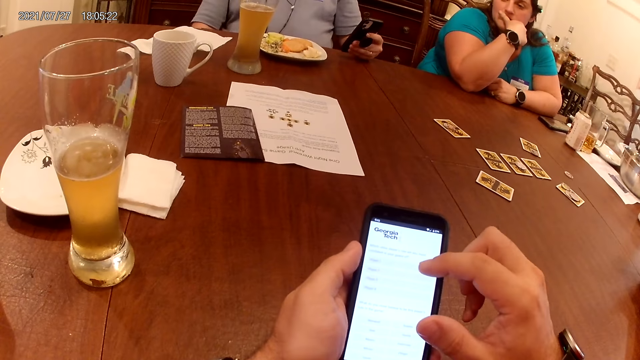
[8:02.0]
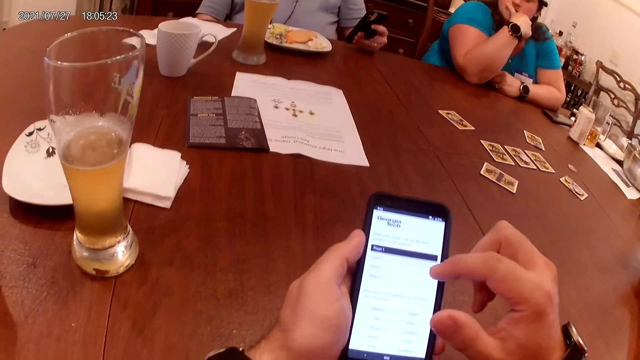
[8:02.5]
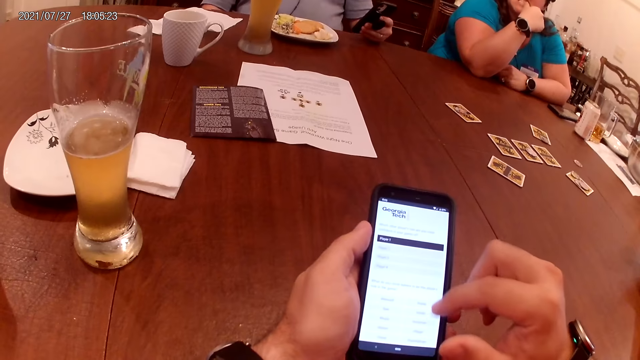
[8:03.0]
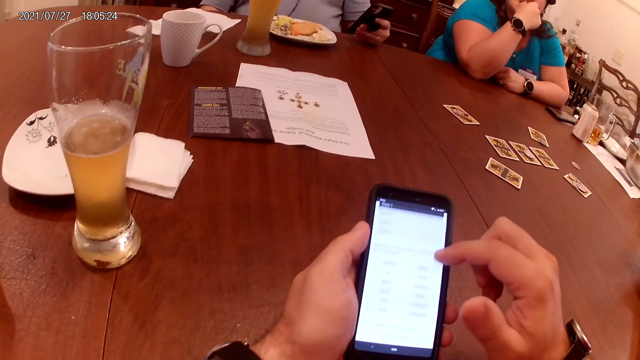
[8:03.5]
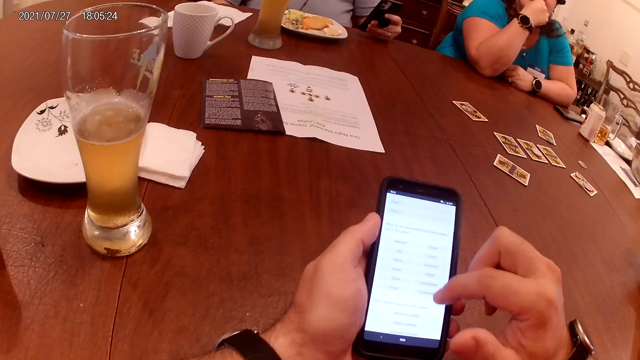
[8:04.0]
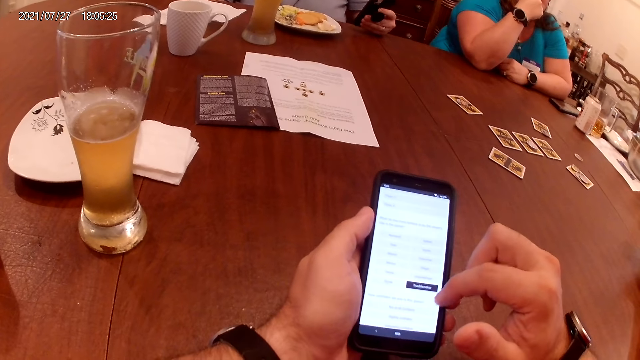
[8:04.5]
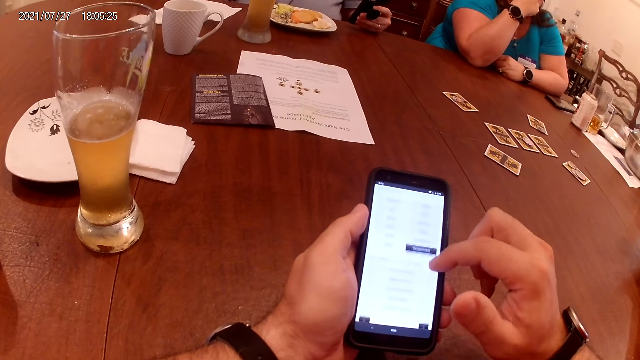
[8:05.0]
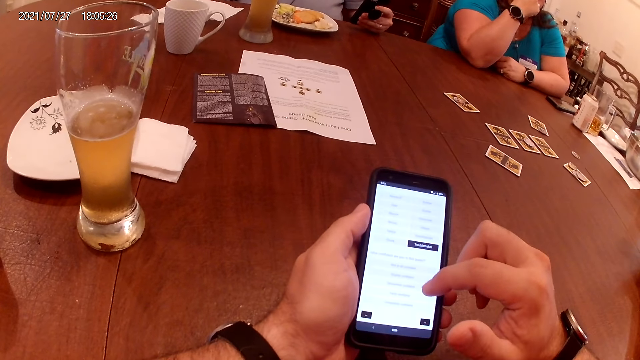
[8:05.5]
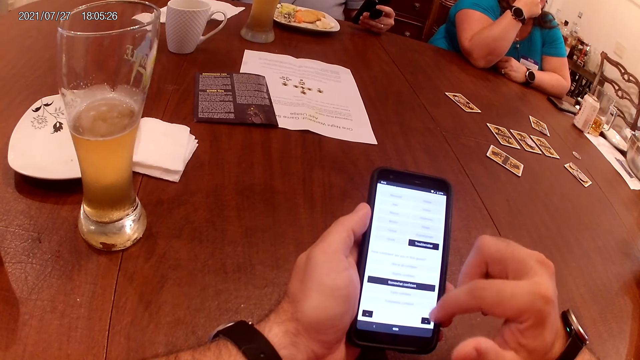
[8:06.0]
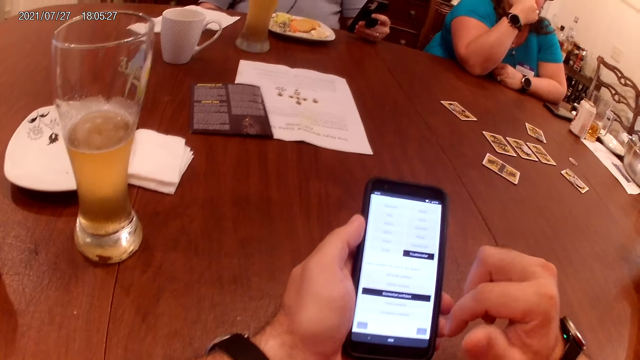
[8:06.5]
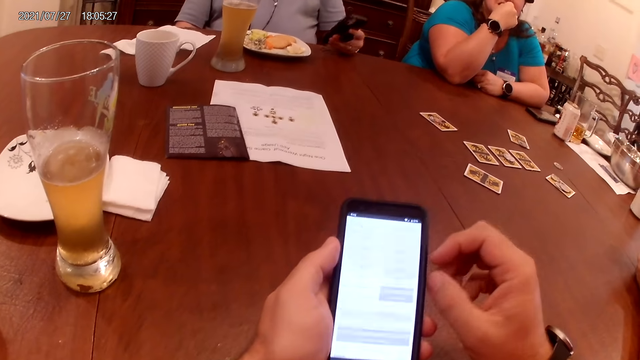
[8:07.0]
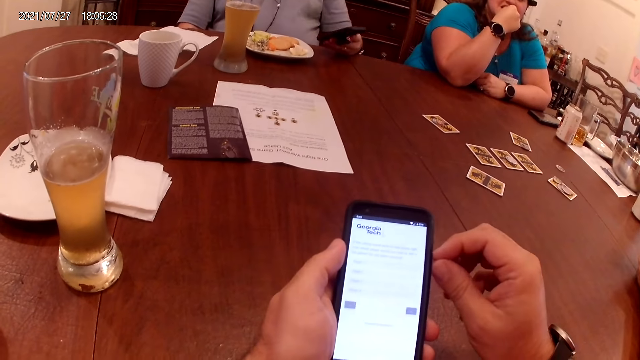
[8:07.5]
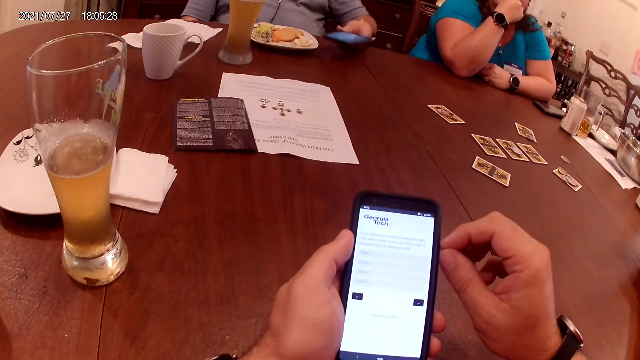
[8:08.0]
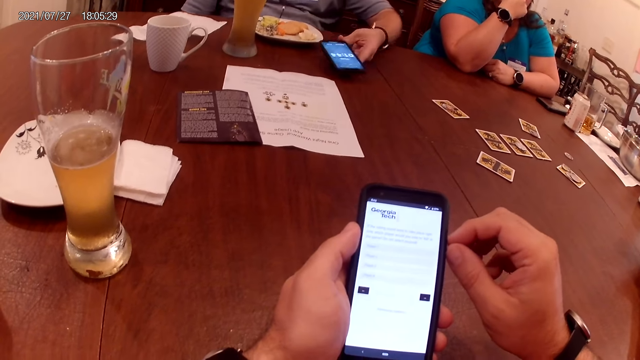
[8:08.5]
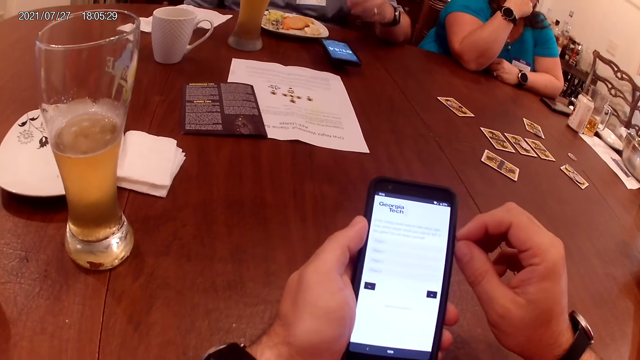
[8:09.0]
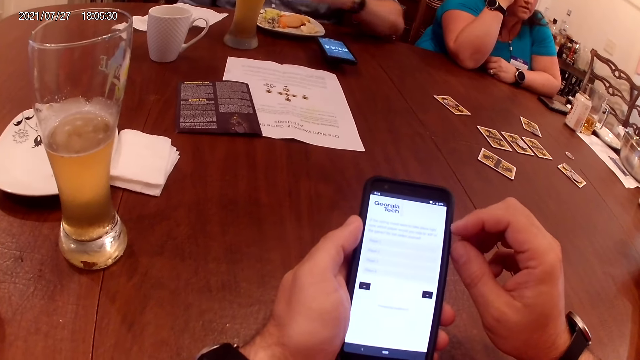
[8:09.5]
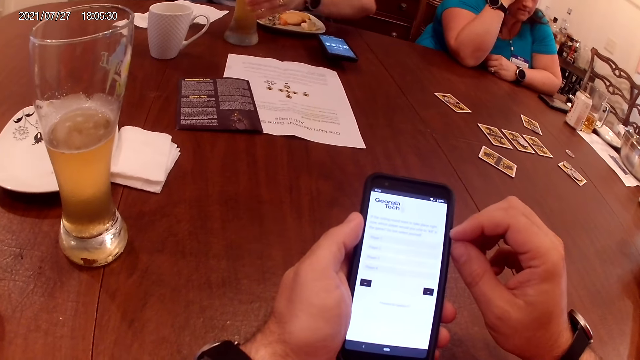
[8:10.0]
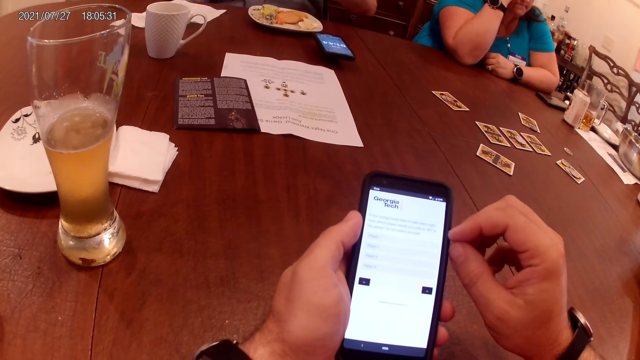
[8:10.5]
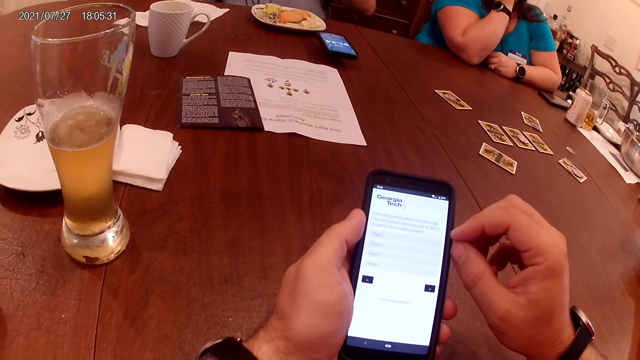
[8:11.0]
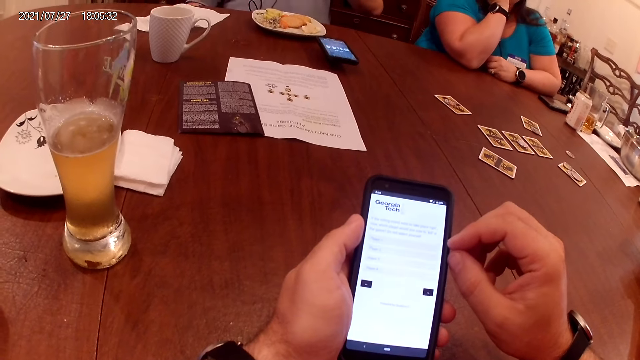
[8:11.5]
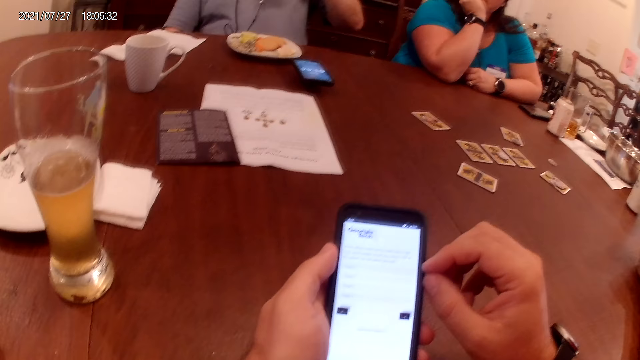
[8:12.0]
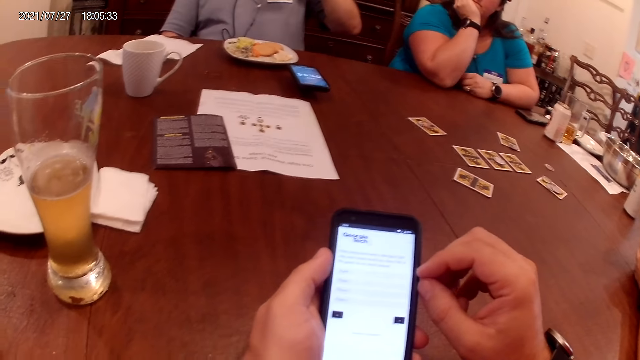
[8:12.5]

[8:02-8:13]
The camera wearer operates the cellphone with his right hand. A man drops the cellphone in his left hand on the table. He picks up a cup on the table with his left hand.

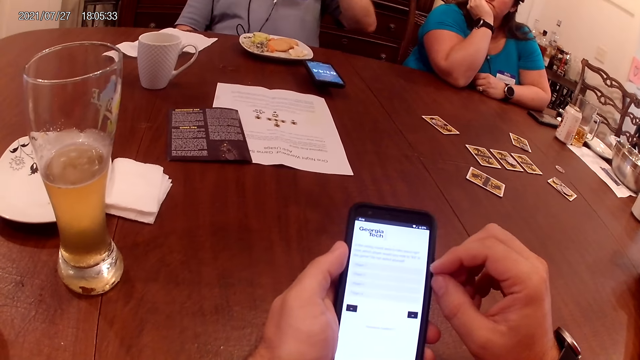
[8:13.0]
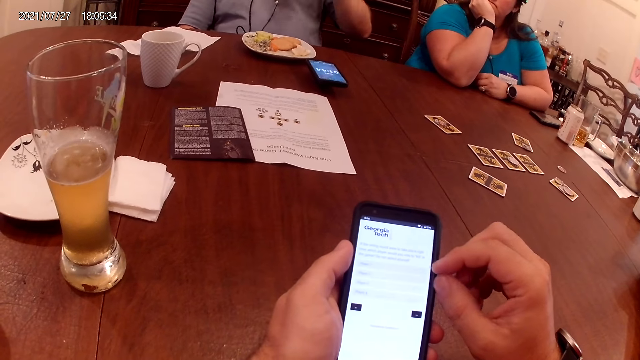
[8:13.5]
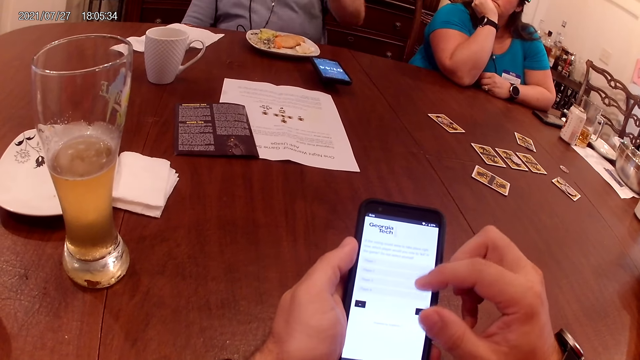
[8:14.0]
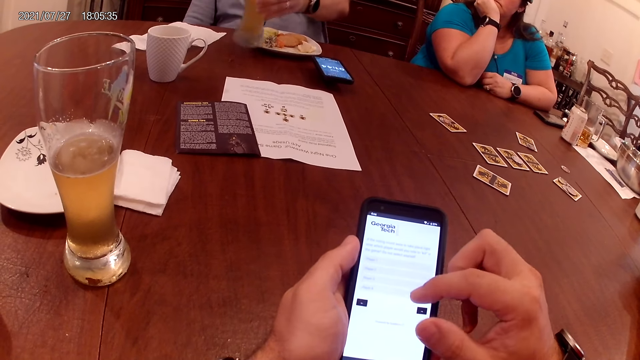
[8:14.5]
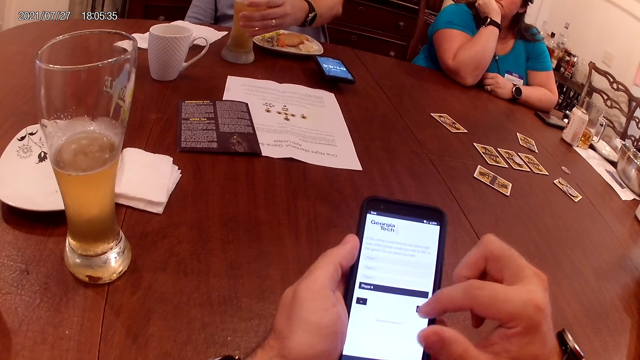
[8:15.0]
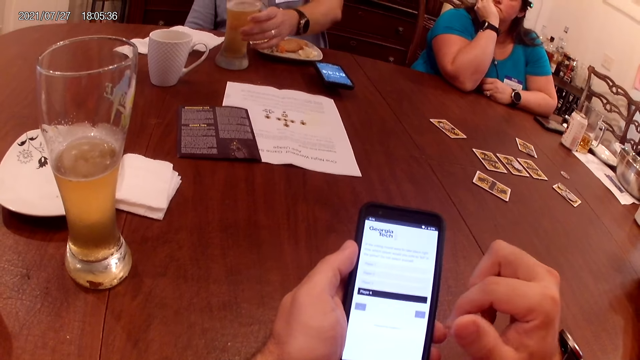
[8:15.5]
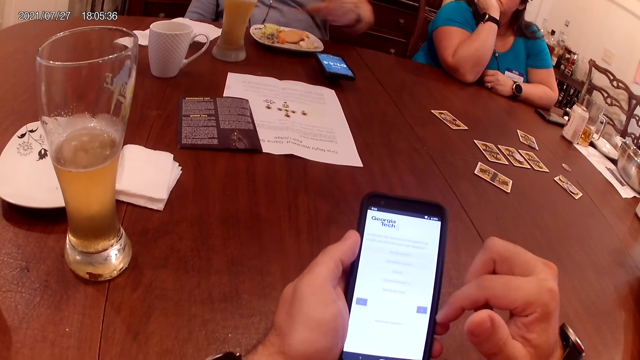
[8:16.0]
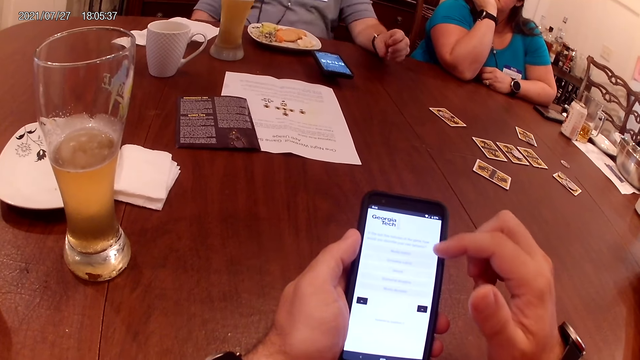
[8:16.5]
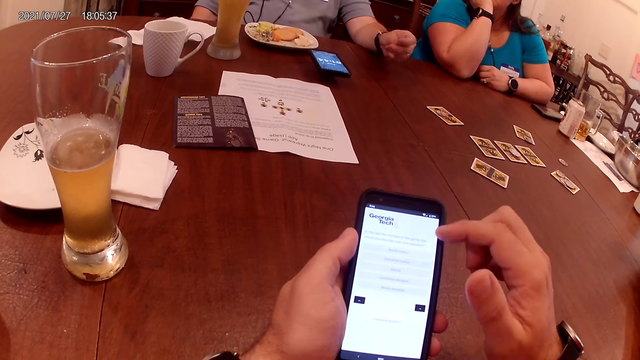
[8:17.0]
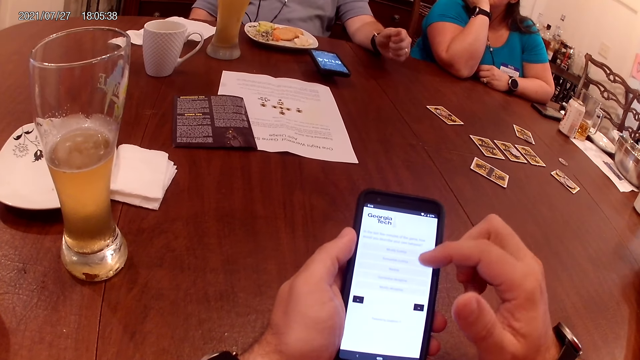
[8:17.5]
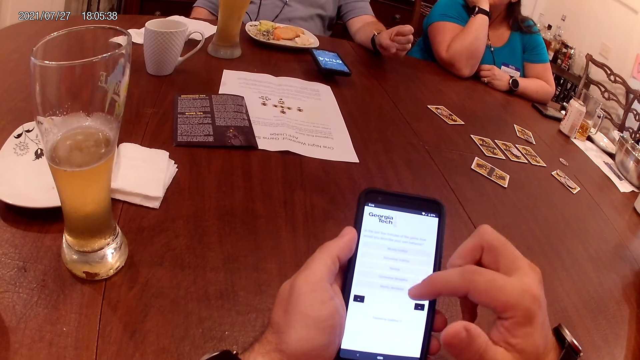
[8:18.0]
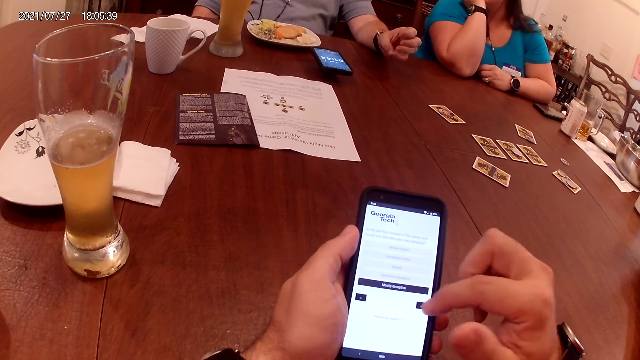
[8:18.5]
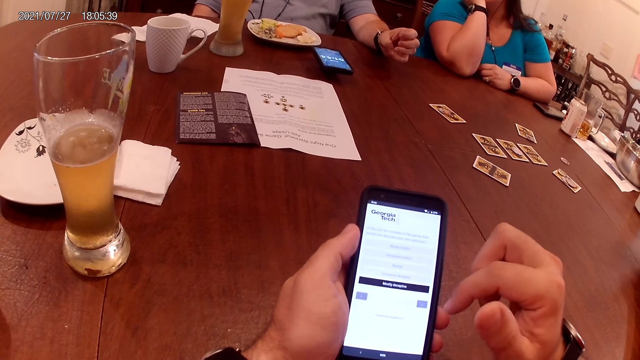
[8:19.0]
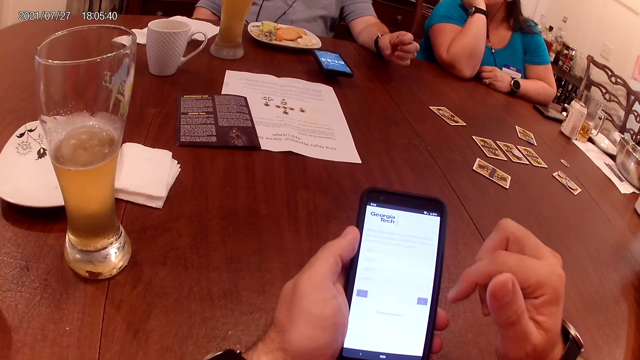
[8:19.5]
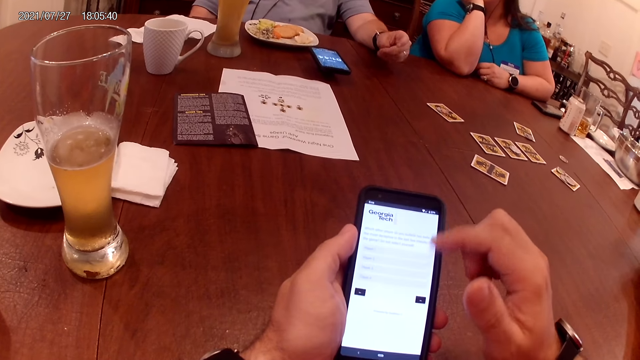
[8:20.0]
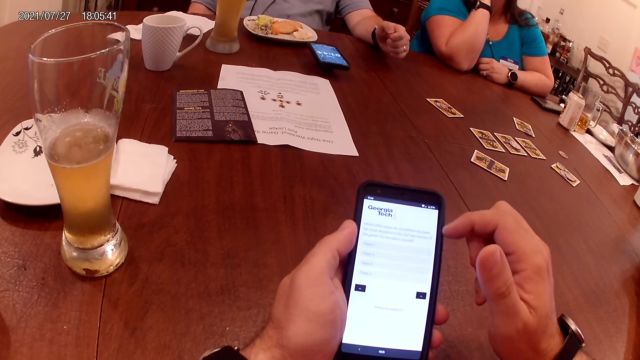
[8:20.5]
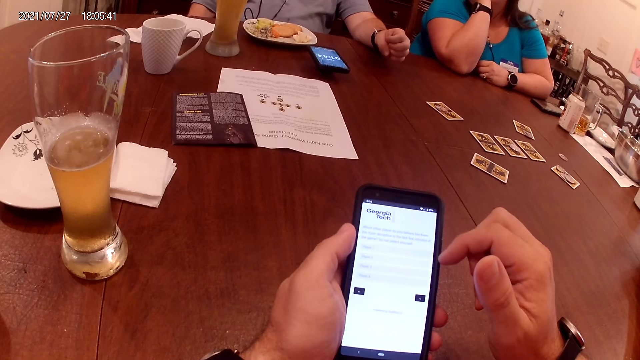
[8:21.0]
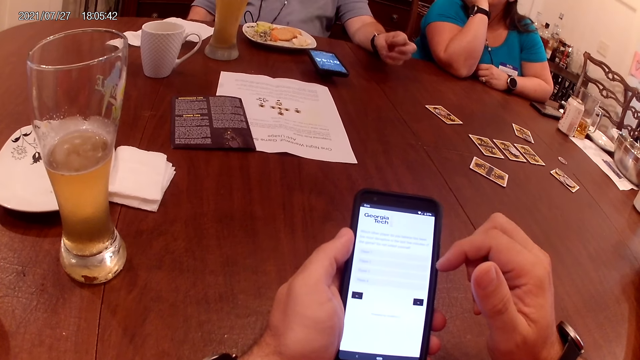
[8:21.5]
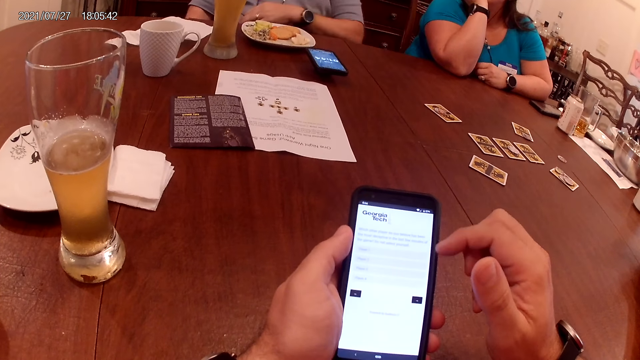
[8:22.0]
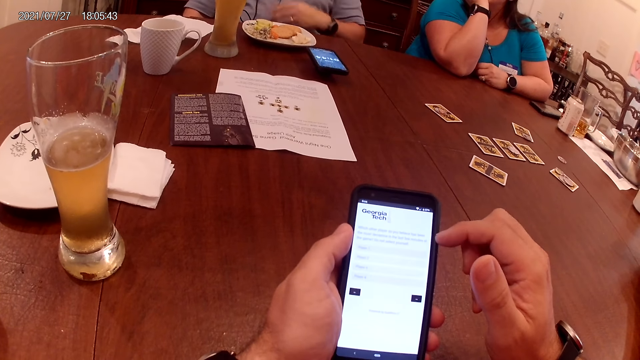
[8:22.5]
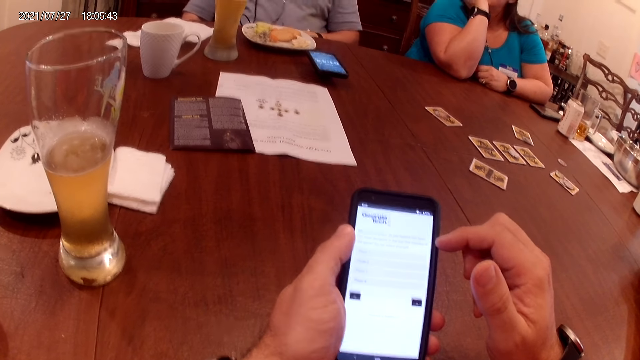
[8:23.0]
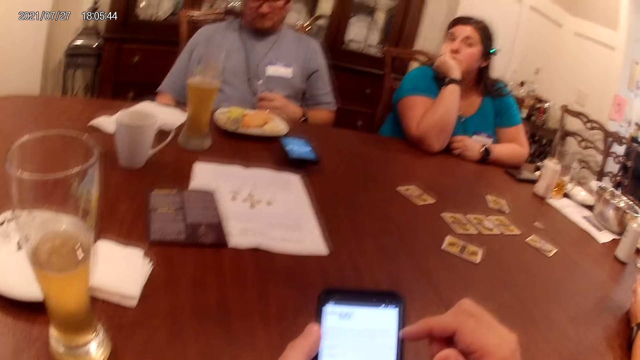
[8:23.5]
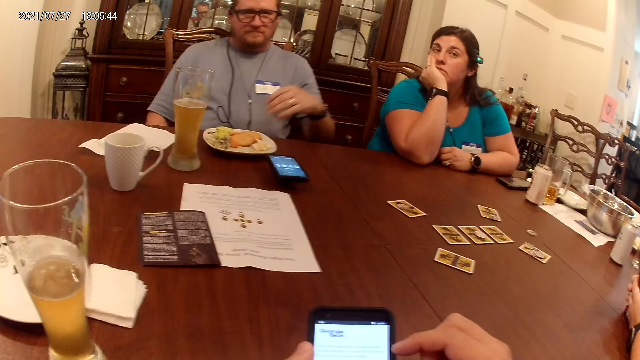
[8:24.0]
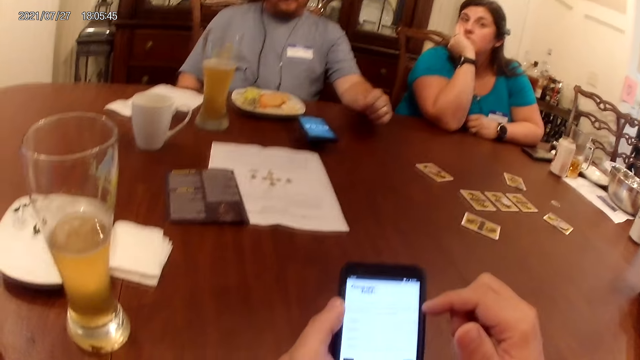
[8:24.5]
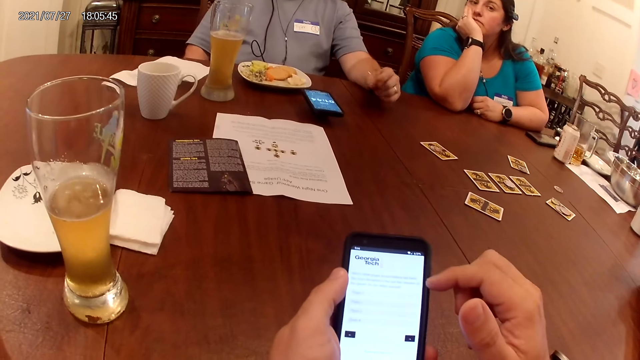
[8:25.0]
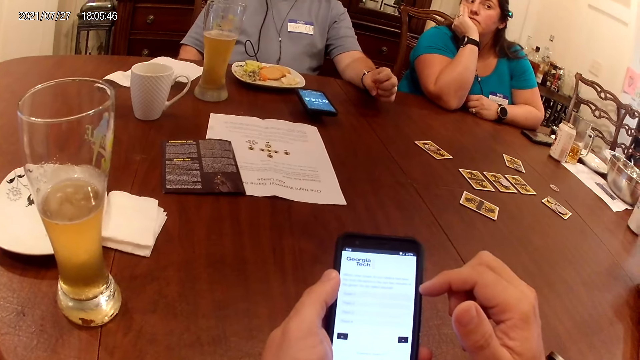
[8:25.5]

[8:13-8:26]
The camera wearer uses a phone. A man drops the cup in his left hand on the table. The man converses with the camera wearer and a woman. He adjusts a wire with his left hand. The man converses with the woman.
